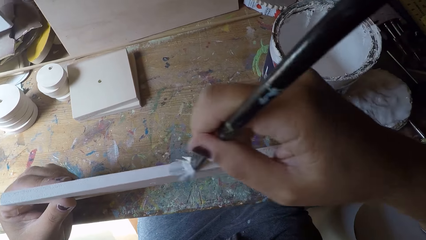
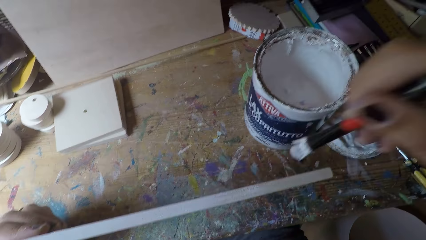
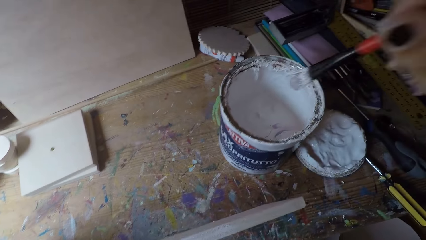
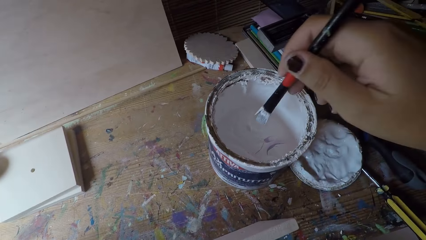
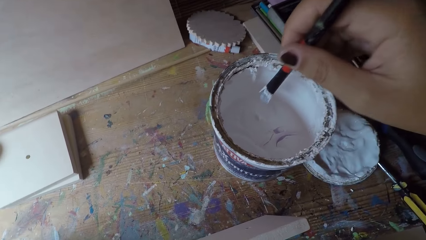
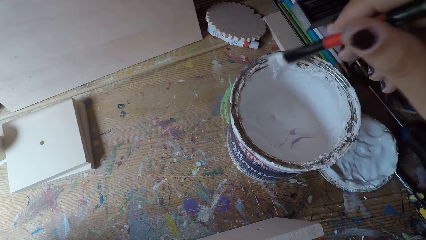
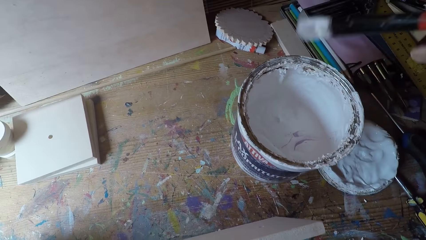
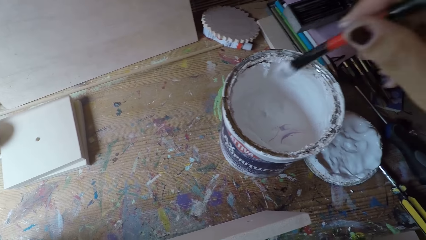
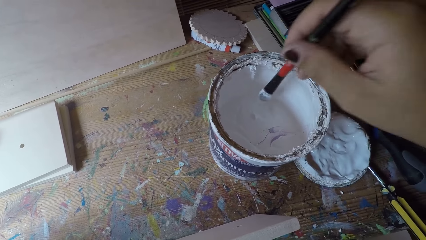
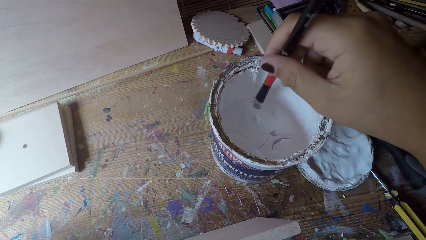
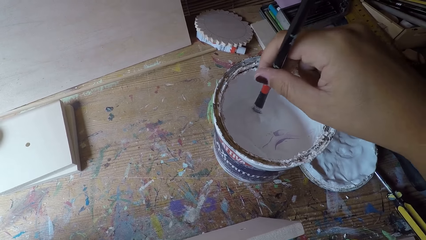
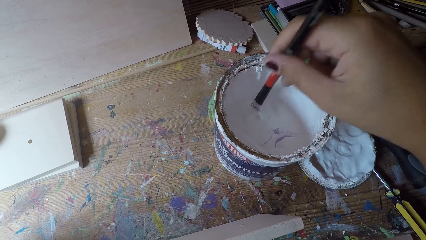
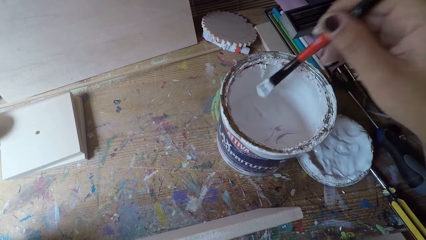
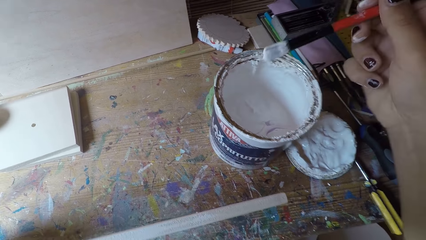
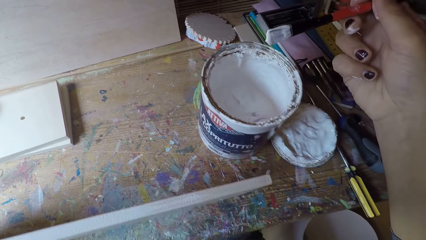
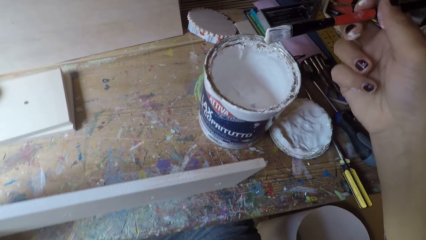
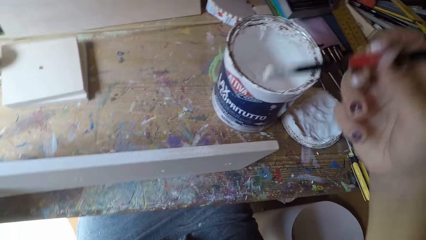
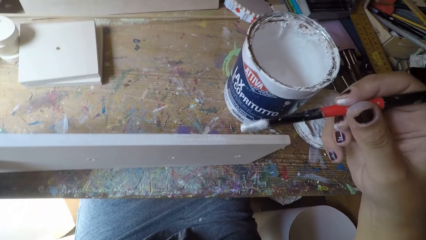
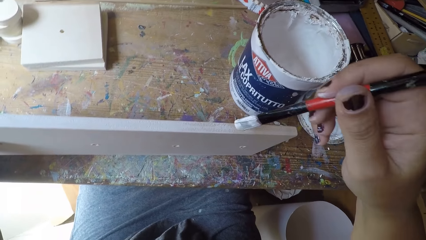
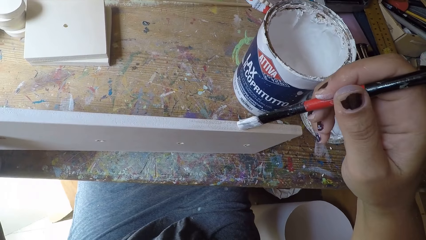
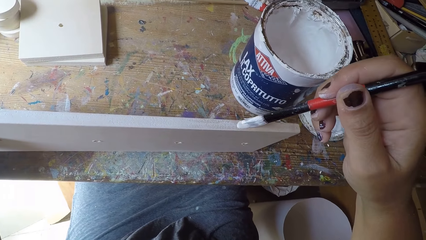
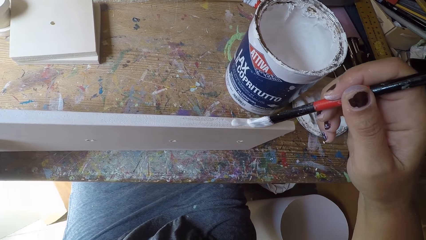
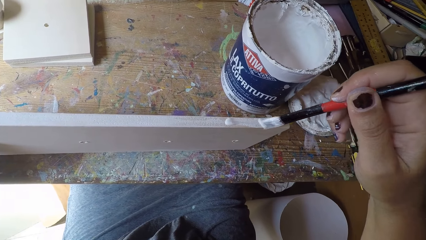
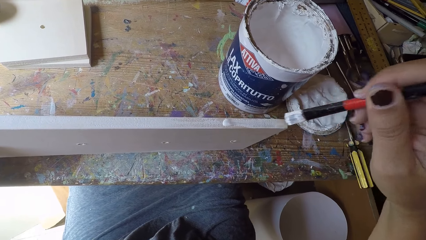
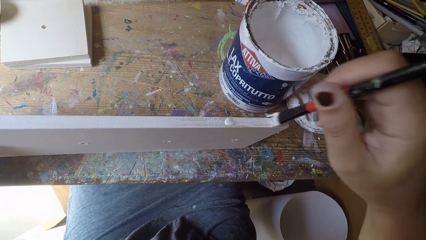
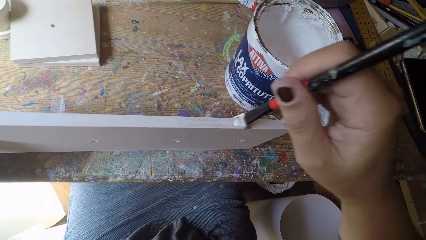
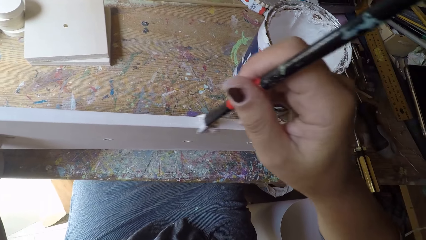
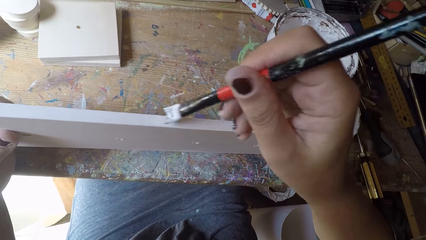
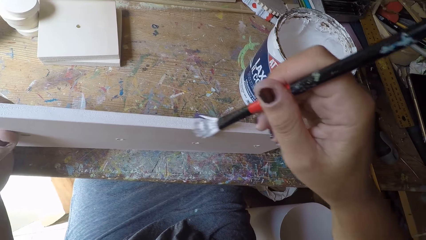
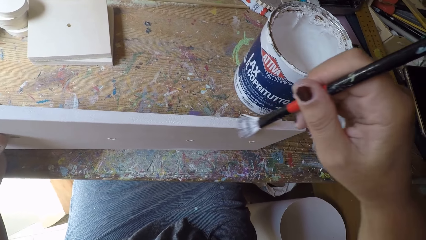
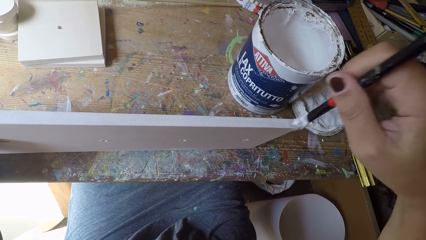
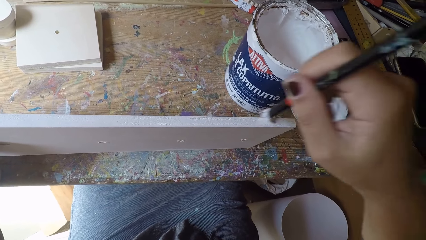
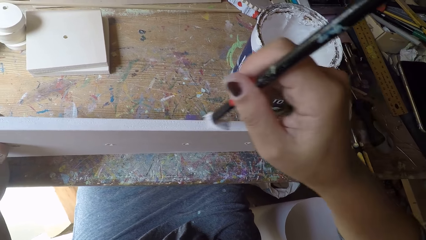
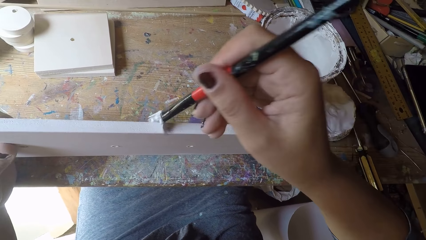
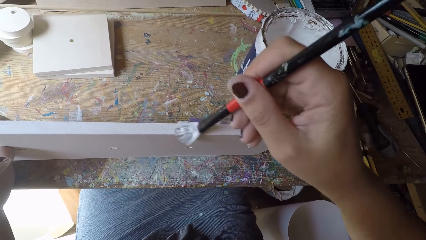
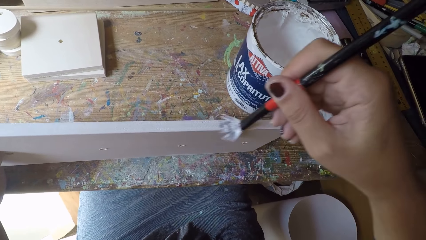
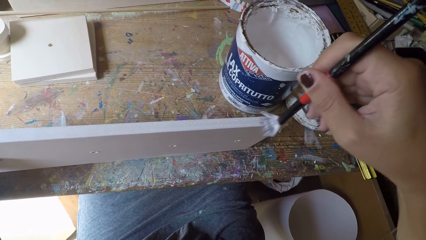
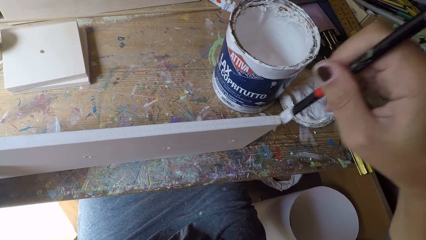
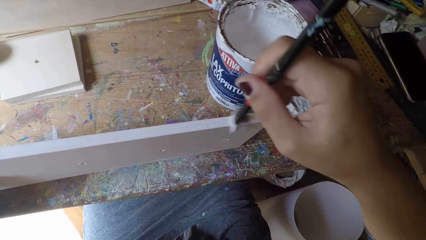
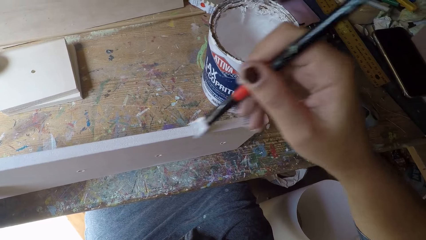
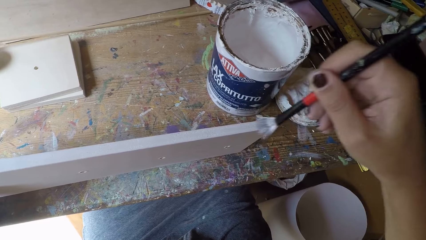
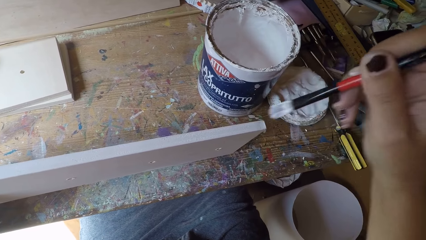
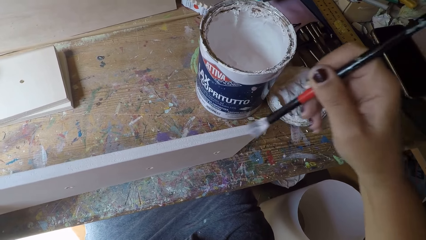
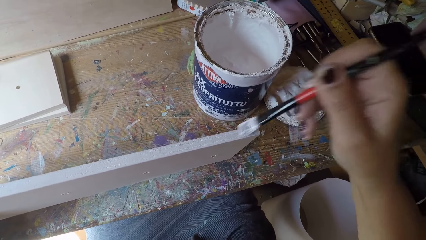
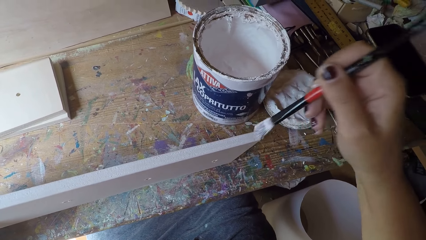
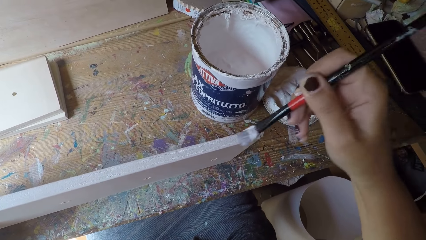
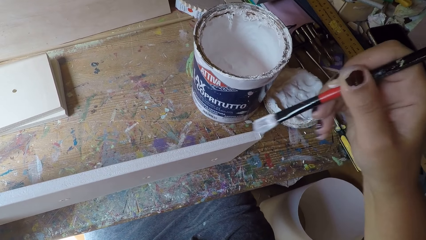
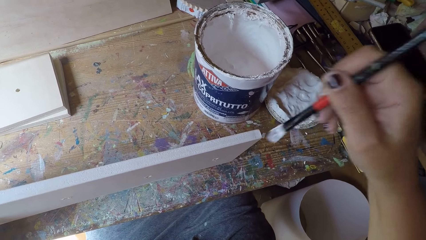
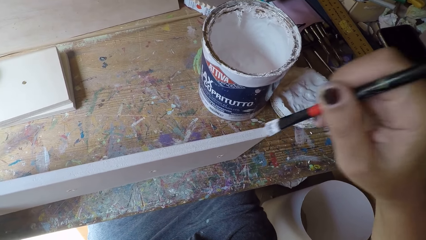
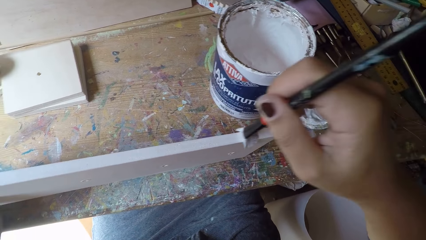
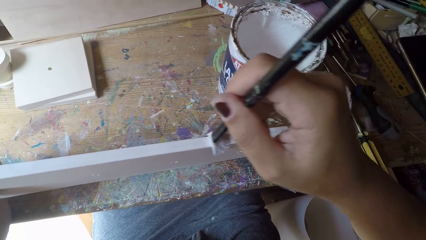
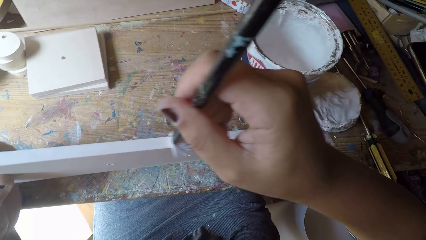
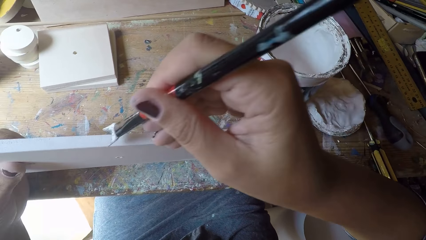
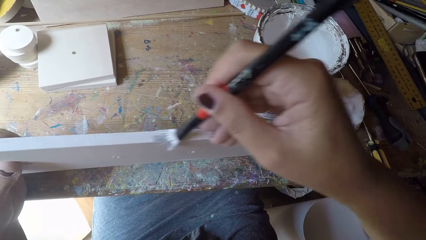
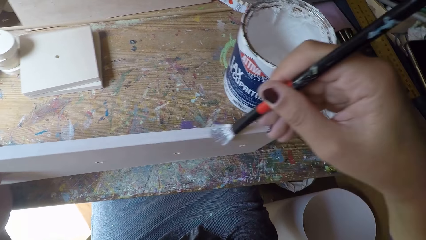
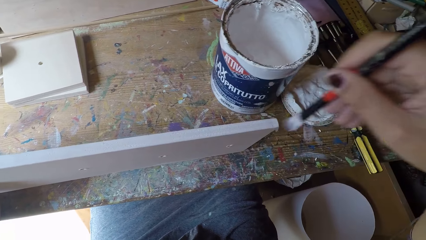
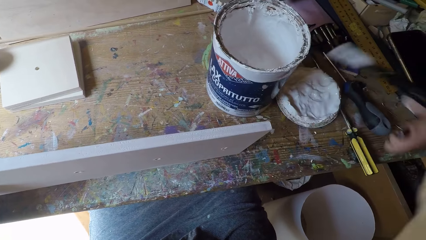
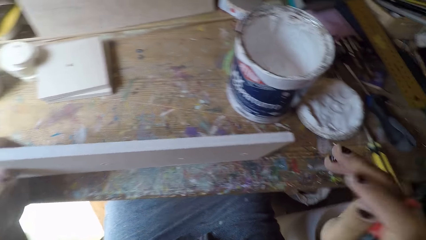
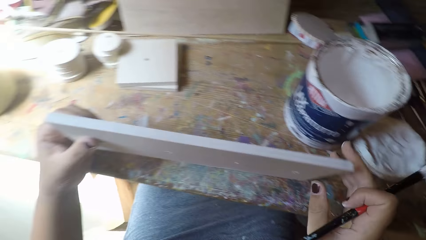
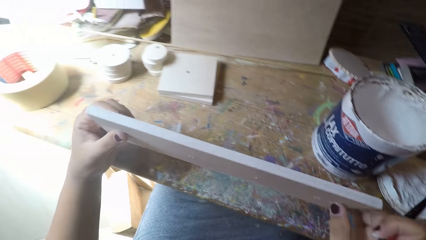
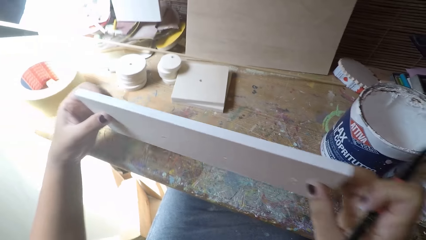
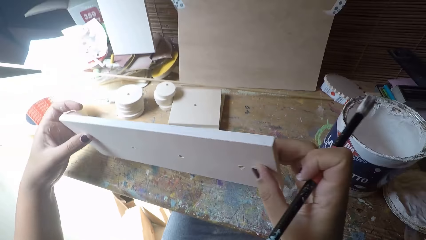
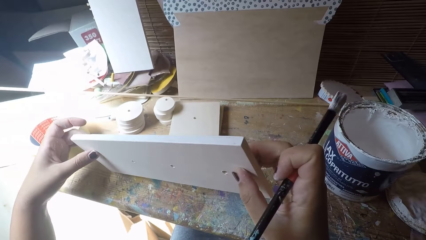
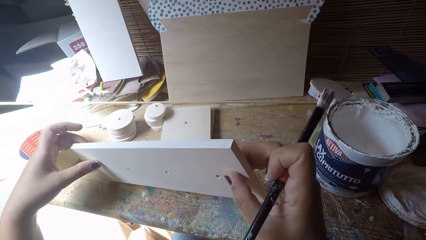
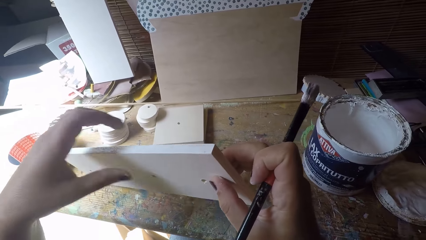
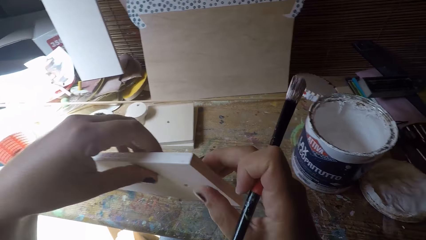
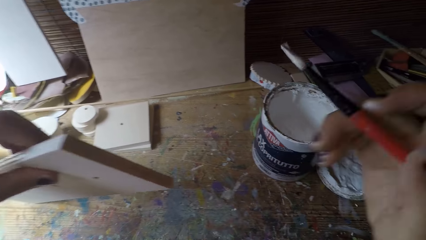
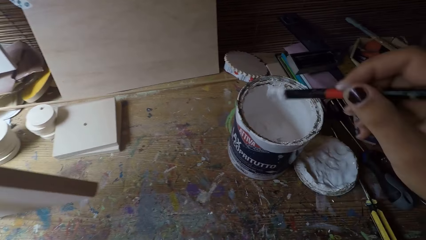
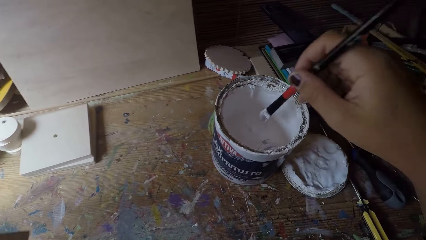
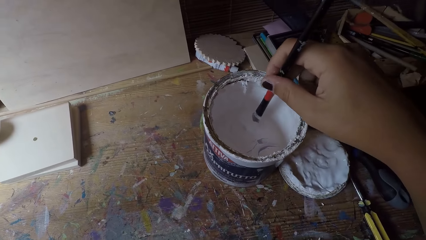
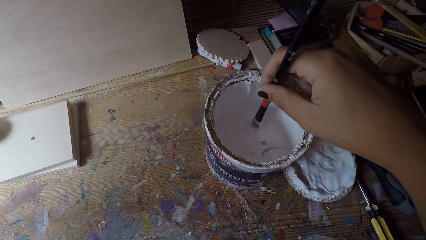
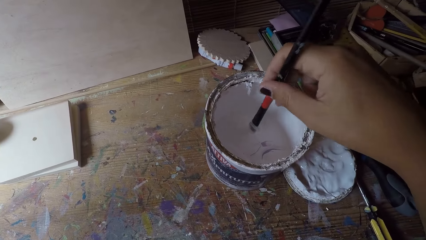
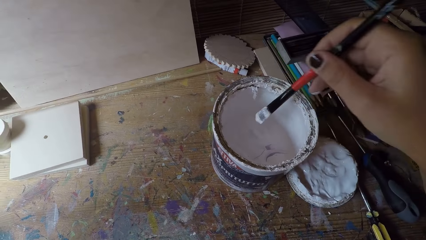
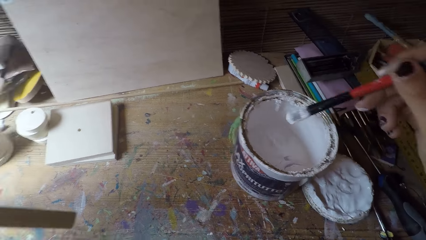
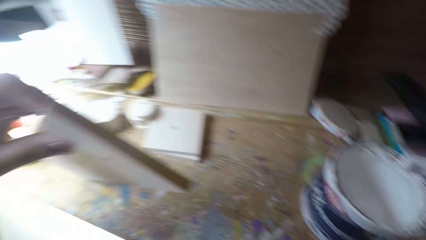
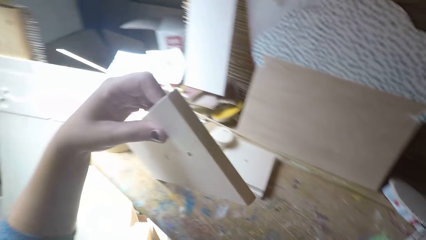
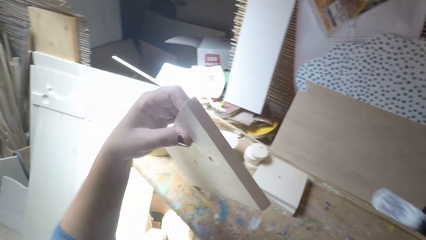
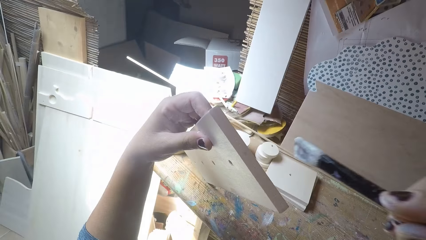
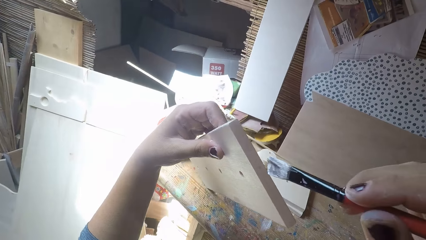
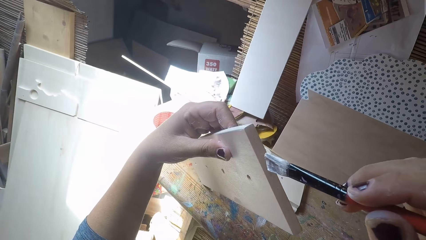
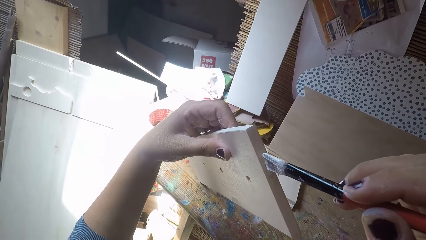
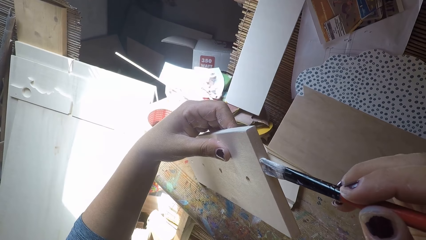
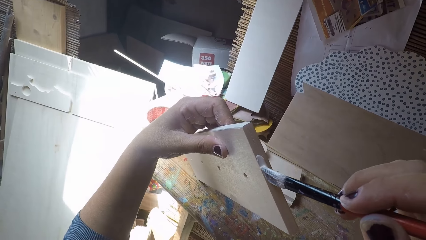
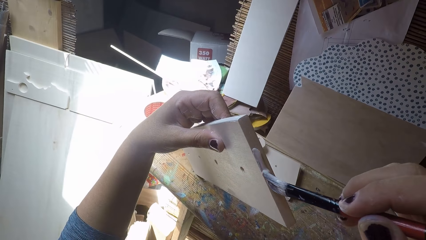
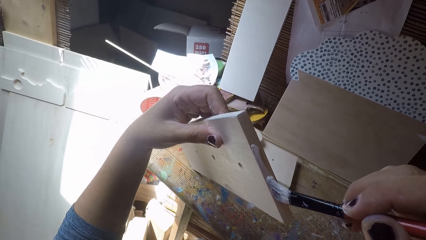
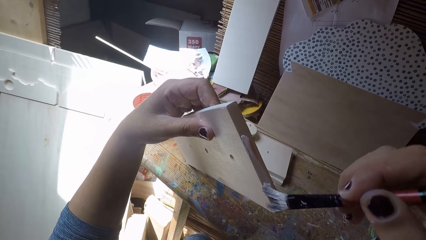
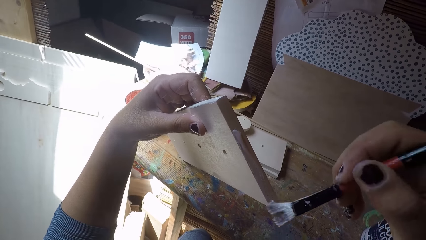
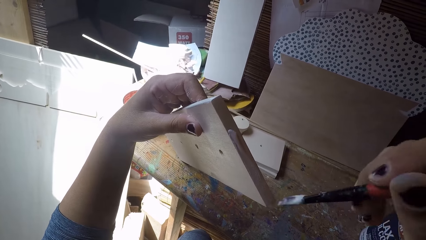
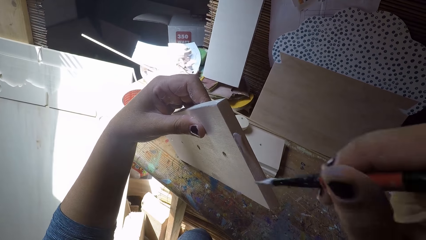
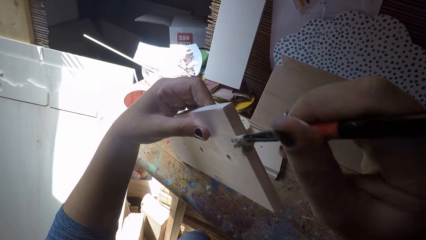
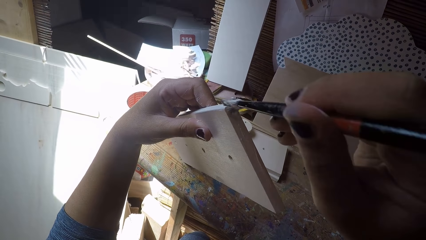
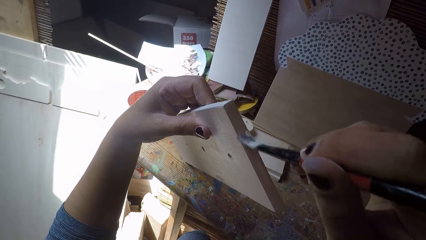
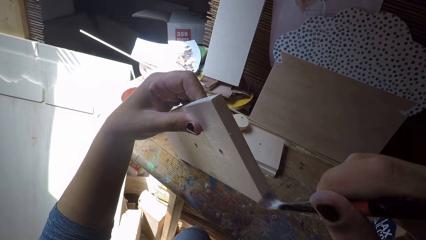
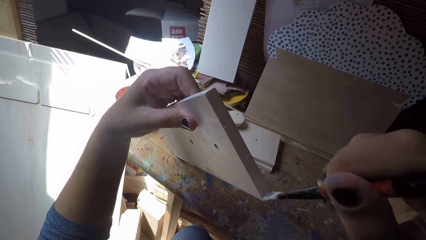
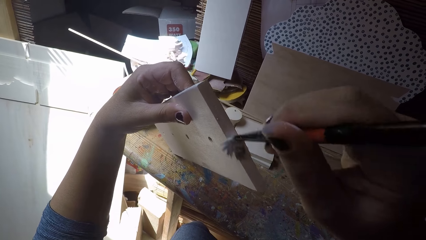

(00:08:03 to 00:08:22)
The camera wearer dips the paintbrush in his right hand into the paint can. He paints the wooden plank with the paintbrush in his right hand. He holds the wooden plank with his right hand. He moves the wooden plank on the table with both hands. He lifts the wood board. He holds the wooden plank with his left hand. He dips the paintbrush in his right hand into the paint can. He paints the wooden plank with the paintbrush in his right hand.
